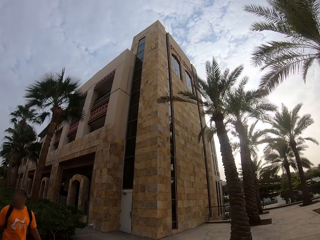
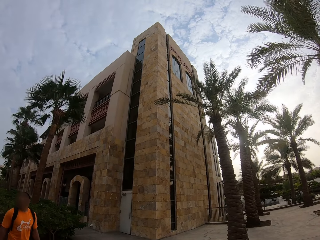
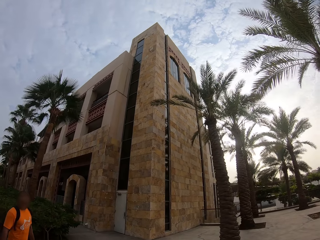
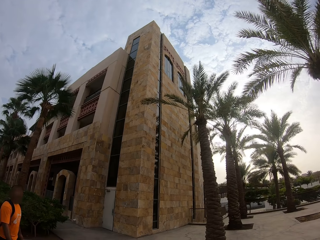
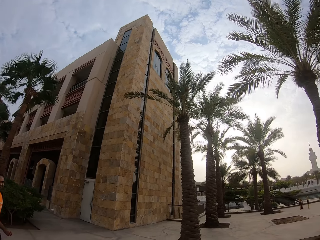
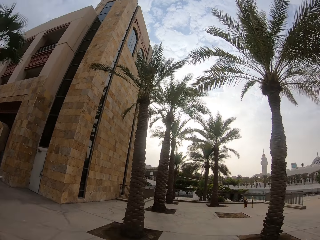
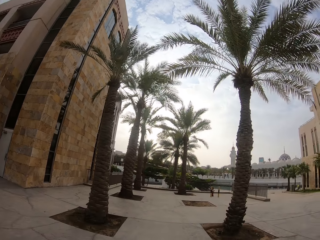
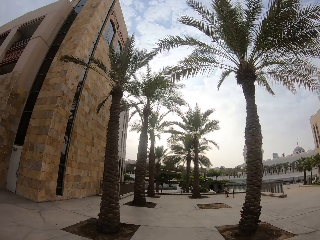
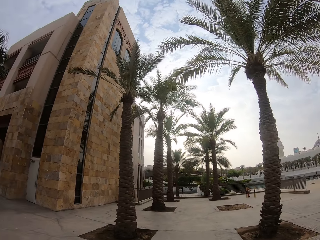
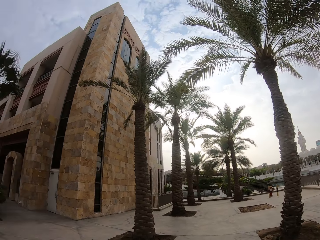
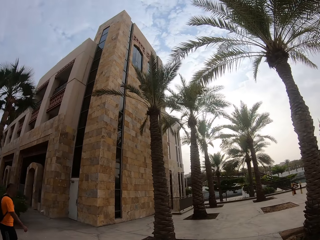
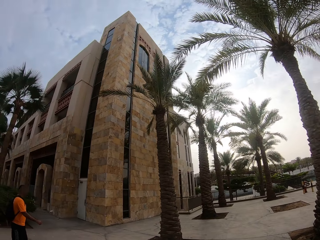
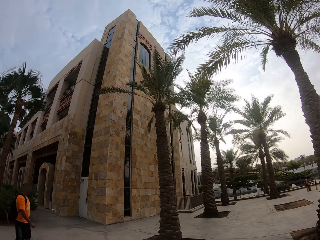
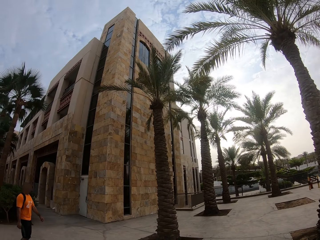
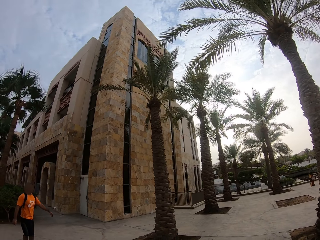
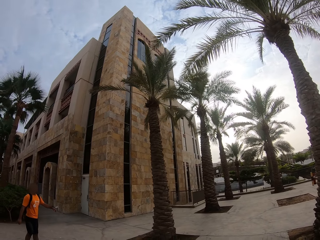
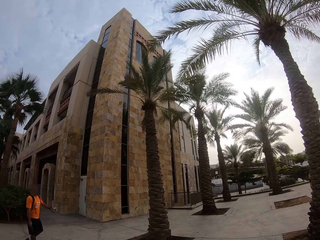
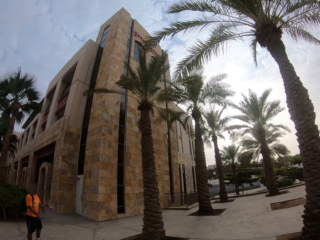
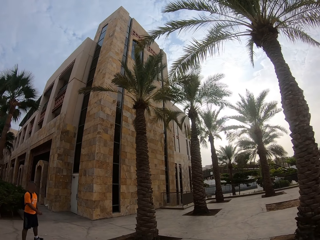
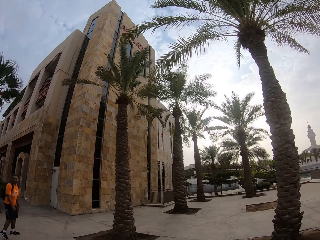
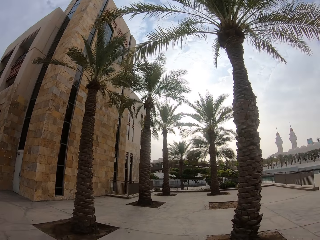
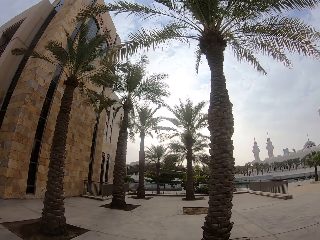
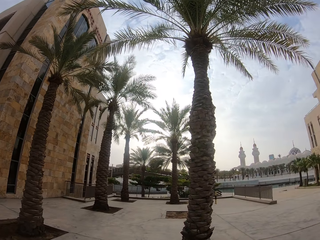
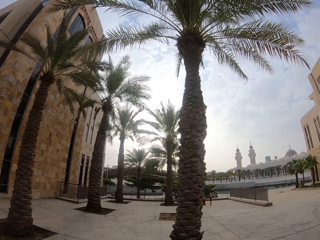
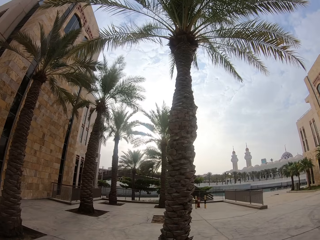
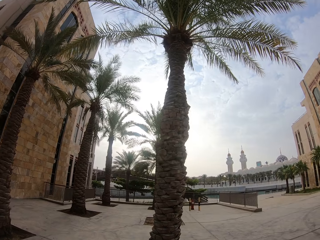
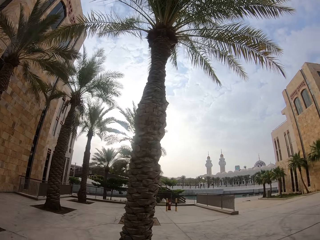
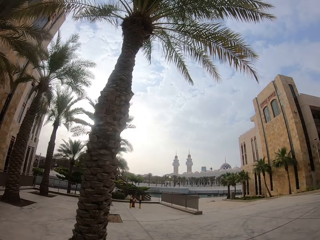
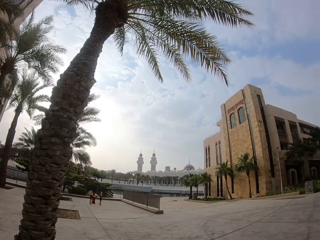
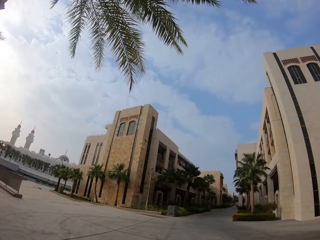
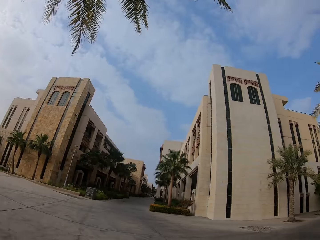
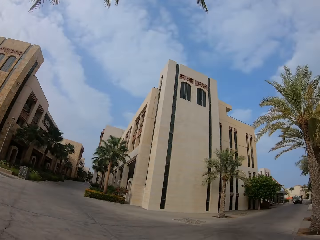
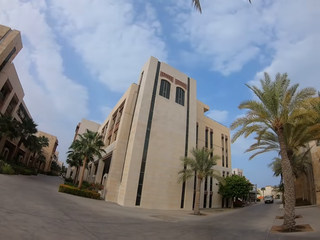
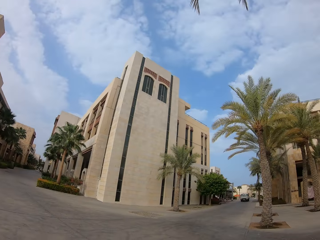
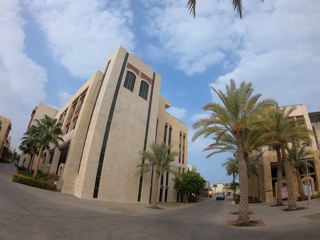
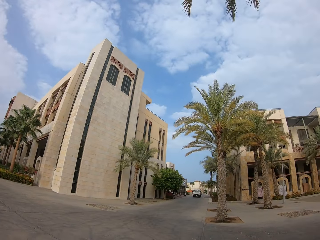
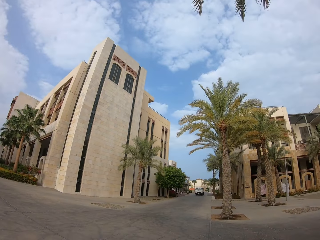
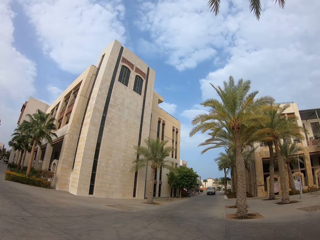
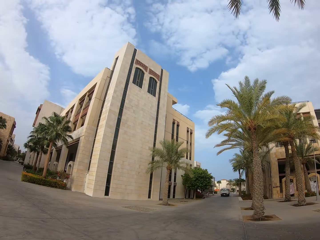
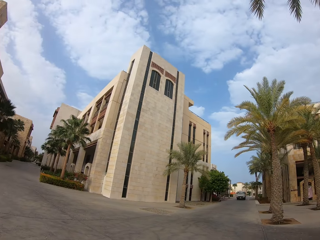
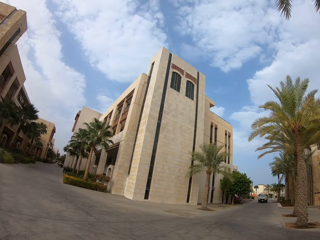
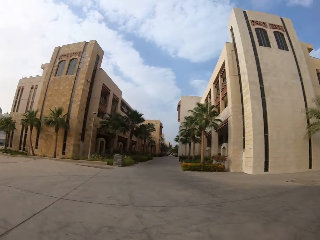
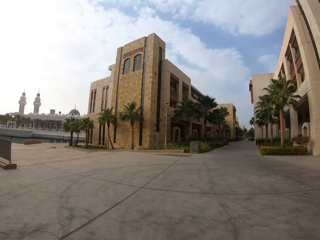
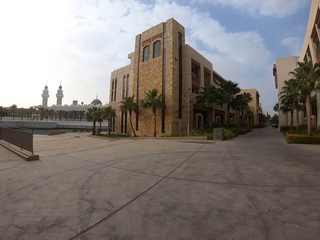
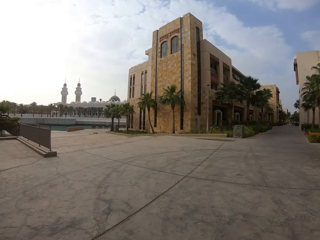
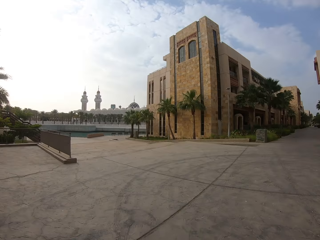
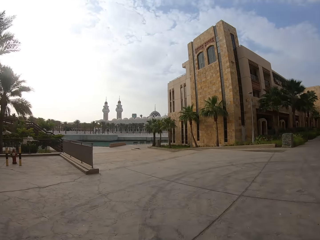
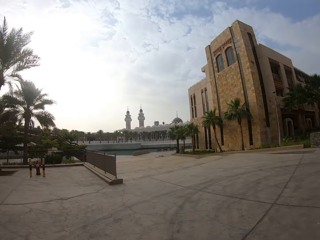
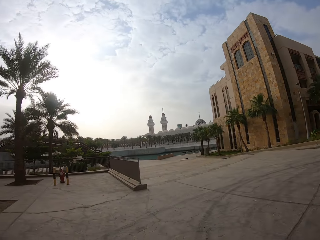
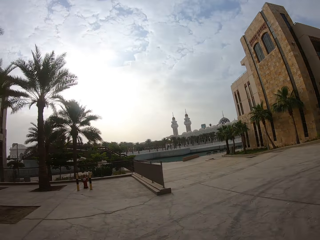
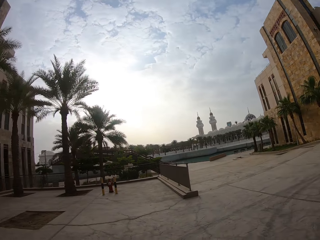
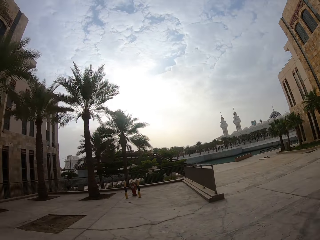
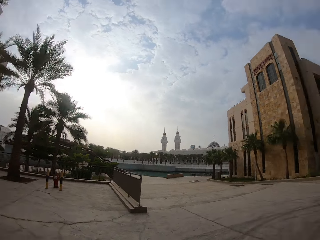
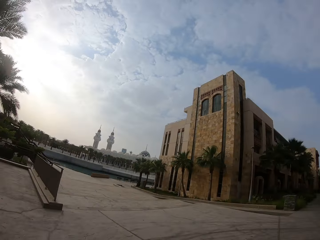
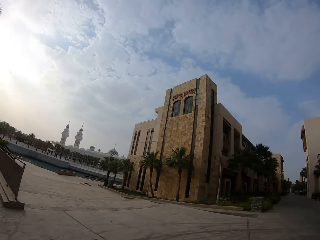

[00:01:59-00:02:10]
A man moves around. The camera wearer converses with the man. They look around.

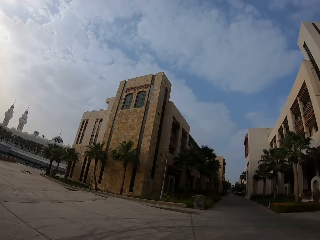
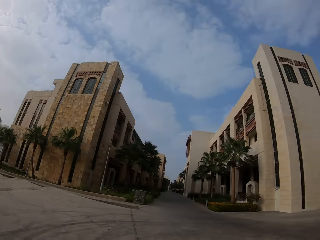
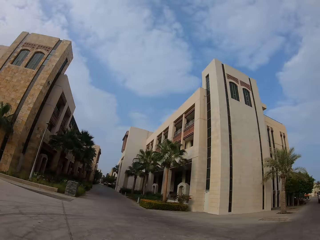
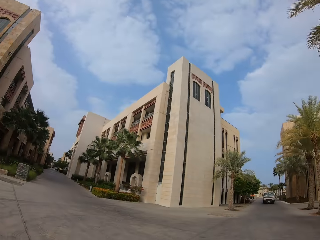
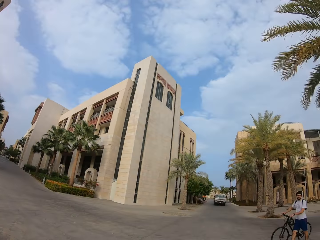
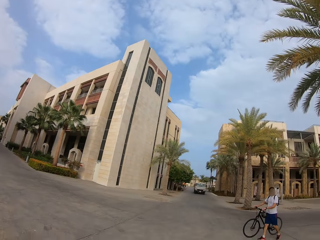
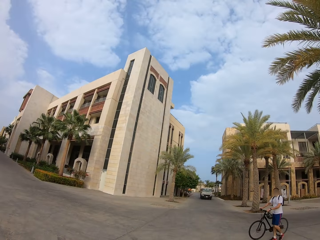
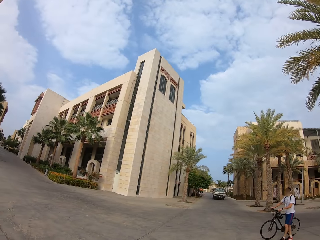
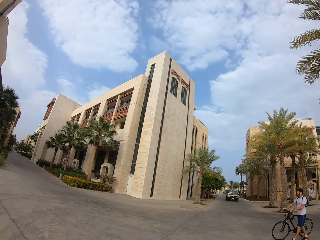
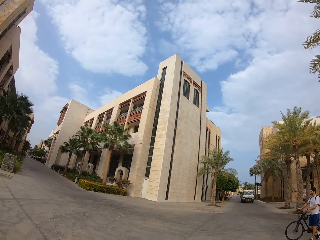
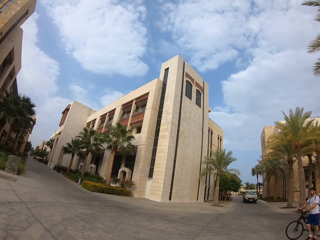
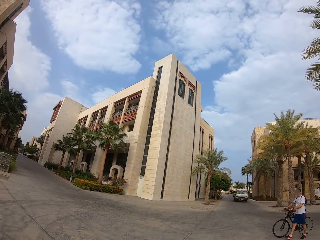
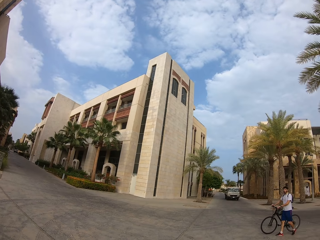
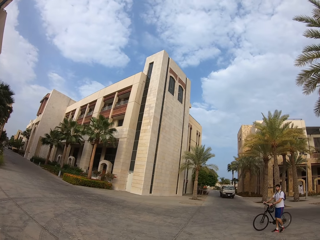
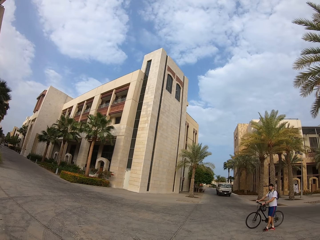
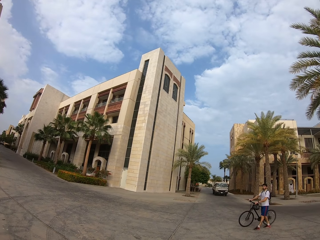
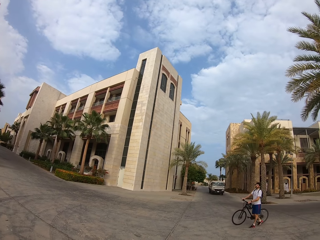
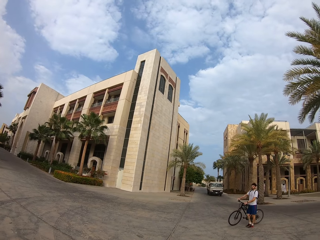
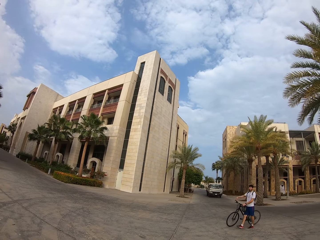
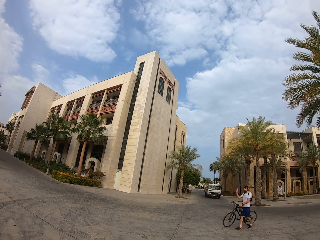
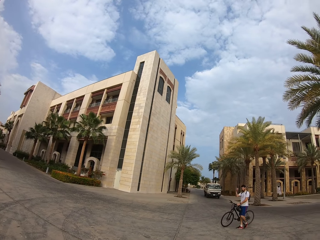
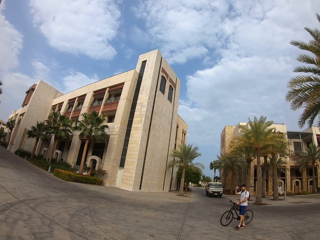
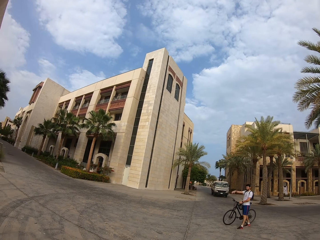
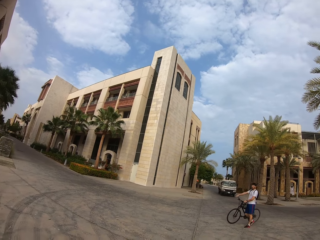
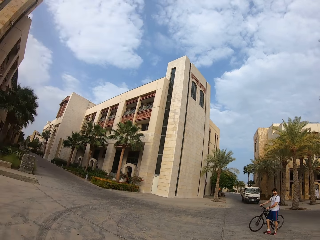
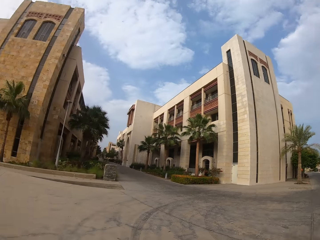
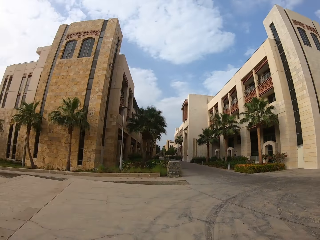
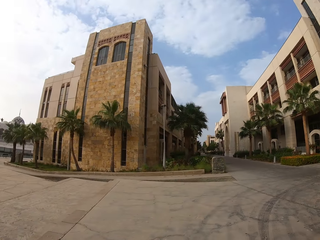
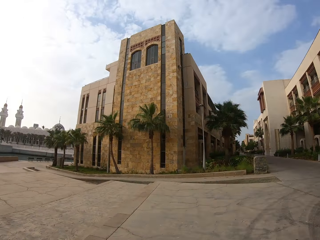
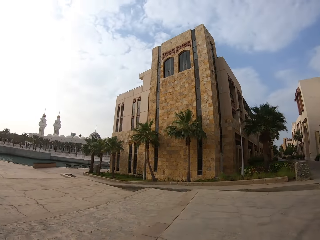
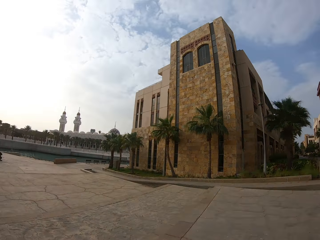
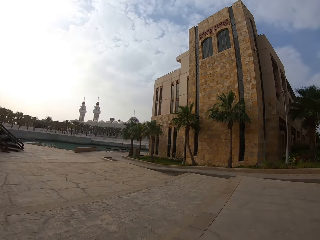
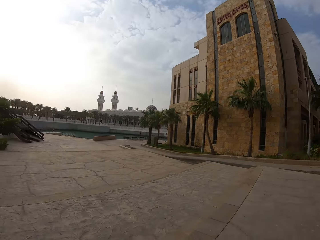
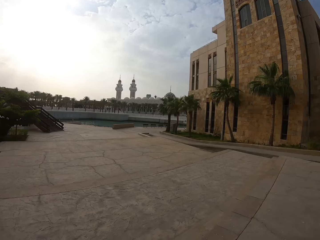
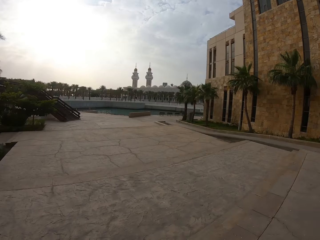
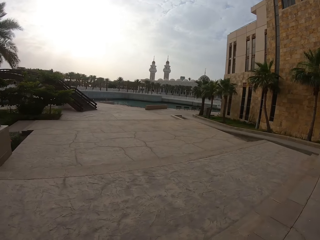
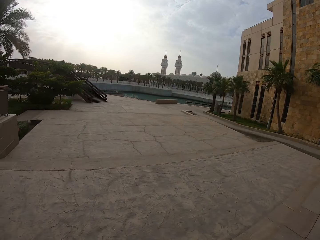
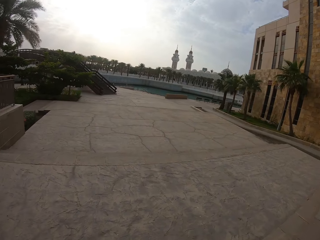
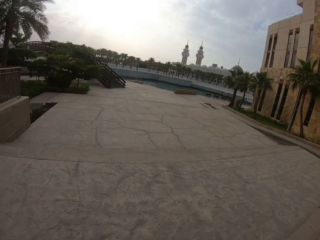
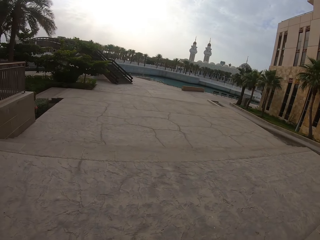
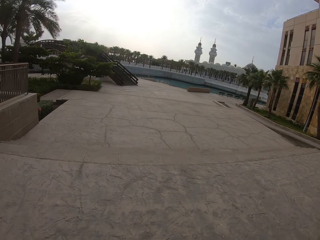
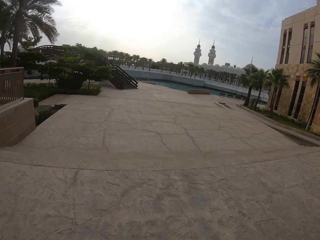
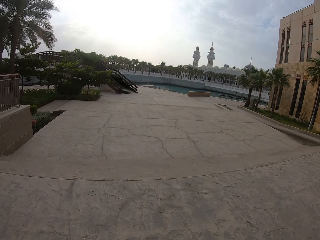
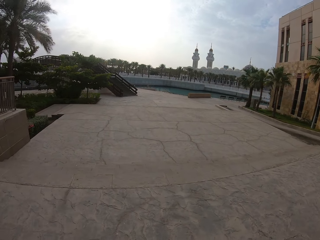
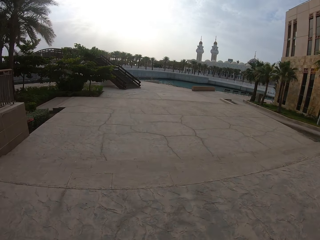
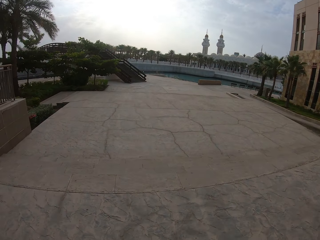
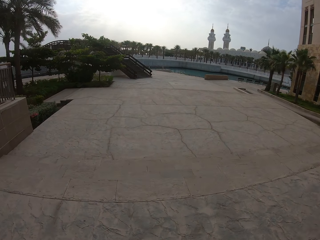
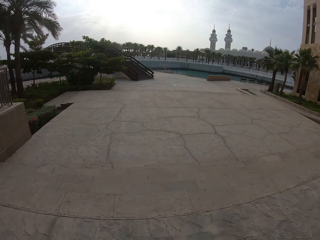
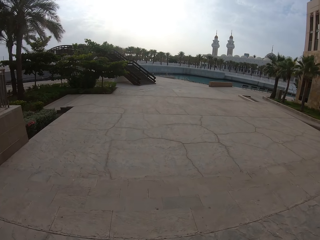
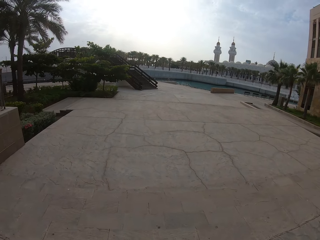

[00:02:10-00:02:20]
A man rides a bicycle. The camera wearer converses with the man. They look around. They walk towards the flyover.
